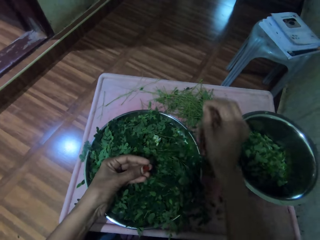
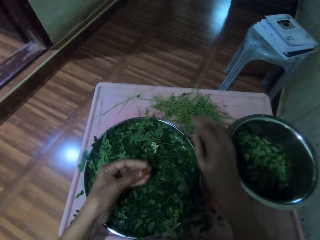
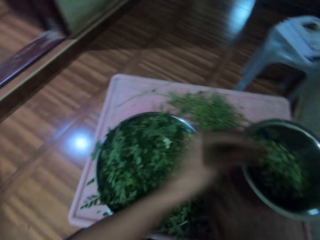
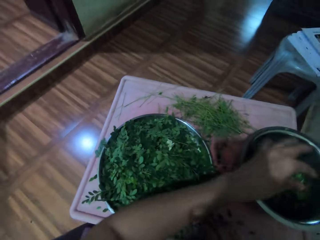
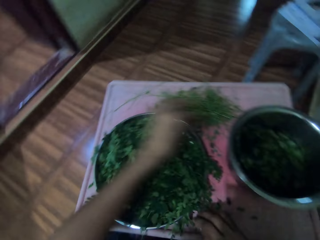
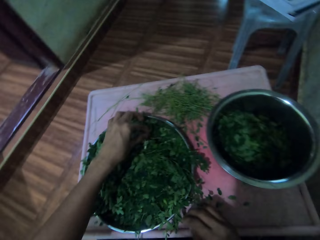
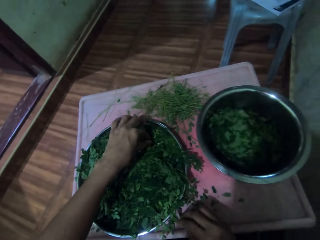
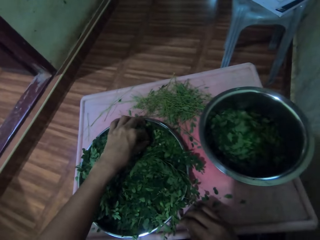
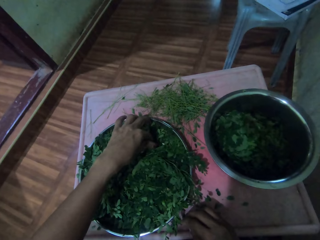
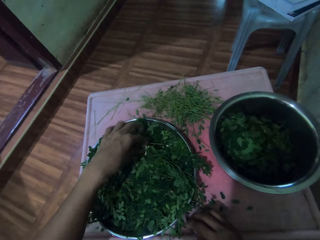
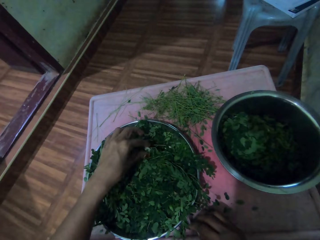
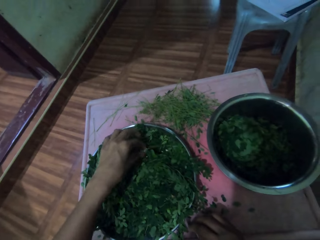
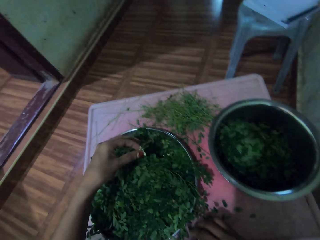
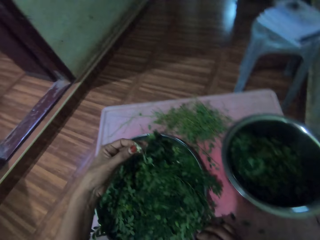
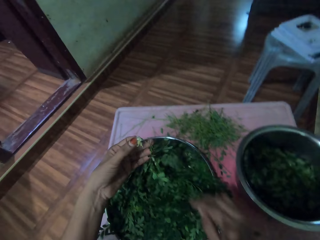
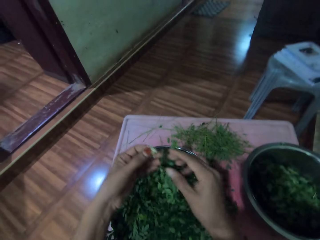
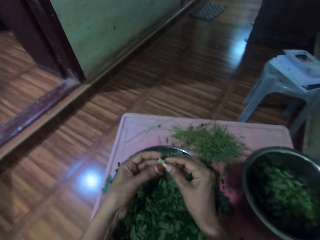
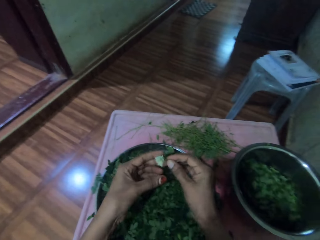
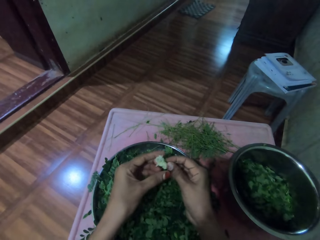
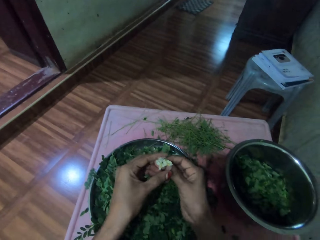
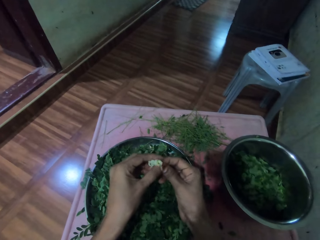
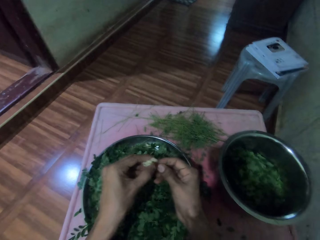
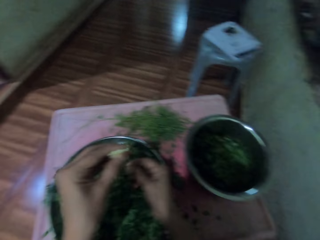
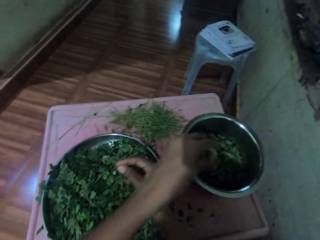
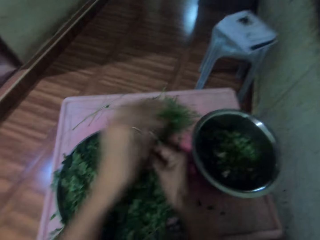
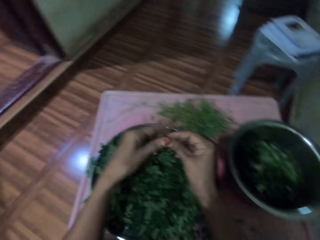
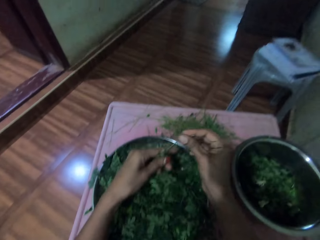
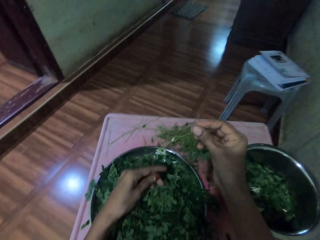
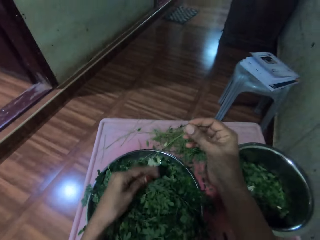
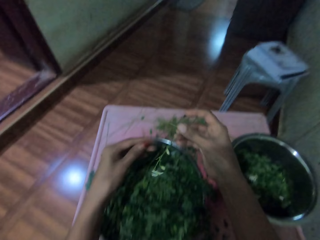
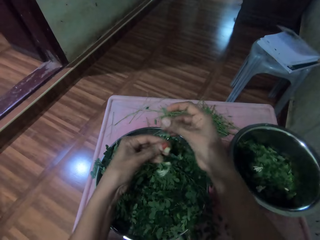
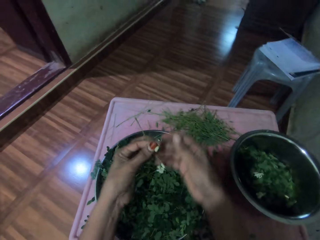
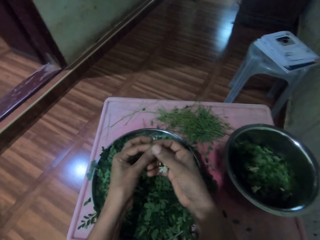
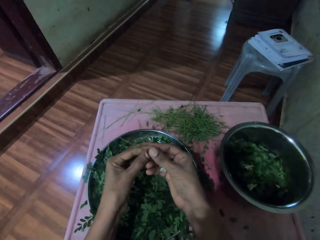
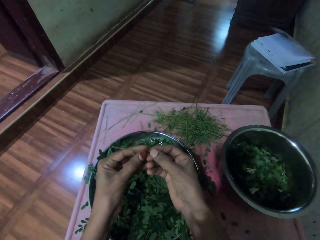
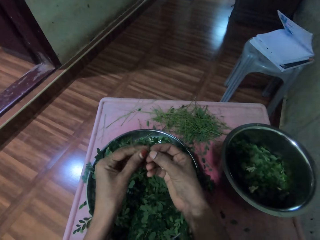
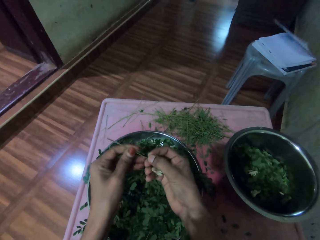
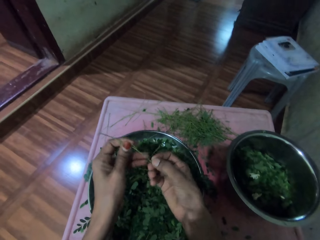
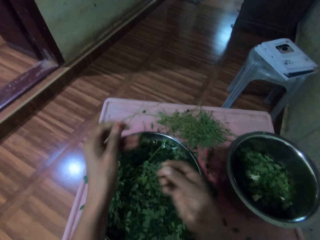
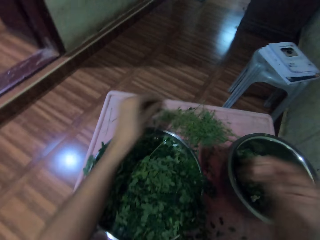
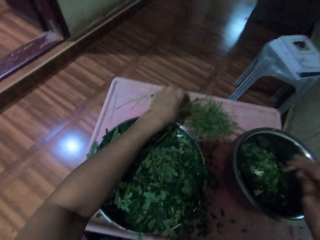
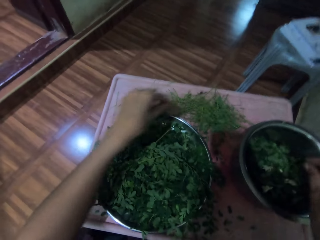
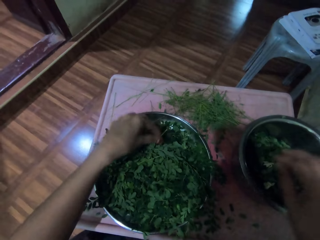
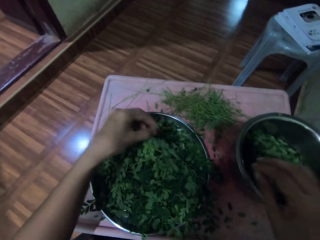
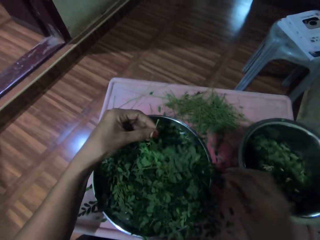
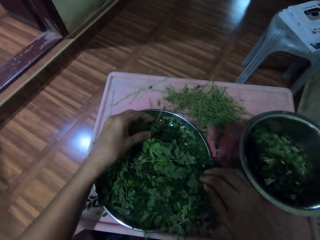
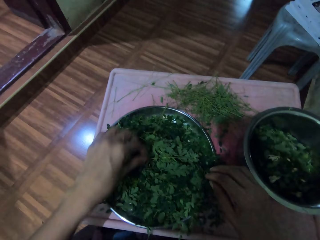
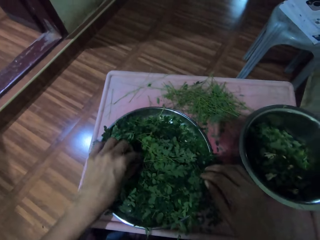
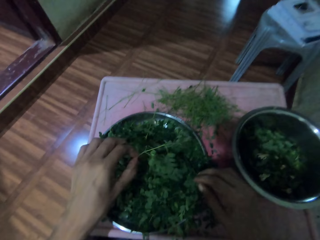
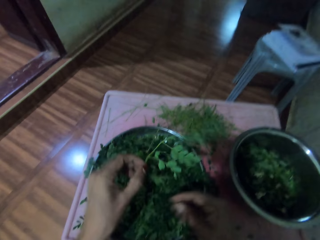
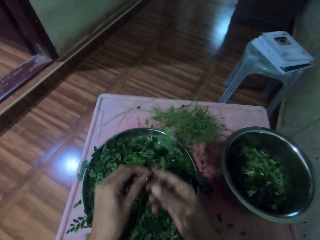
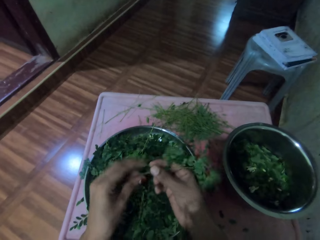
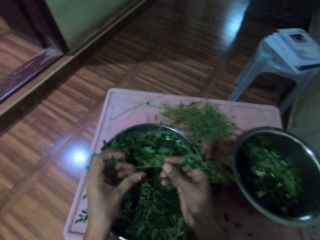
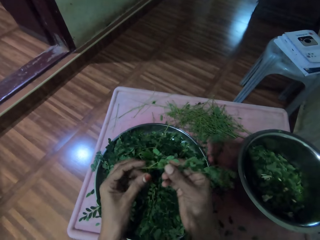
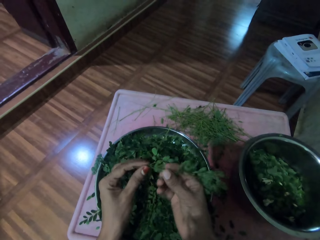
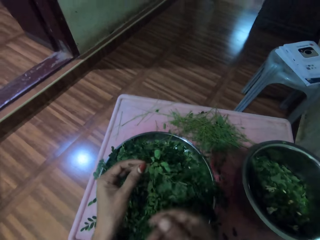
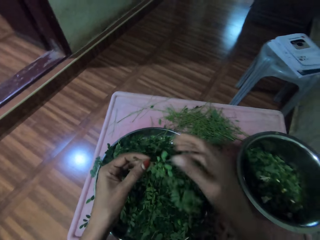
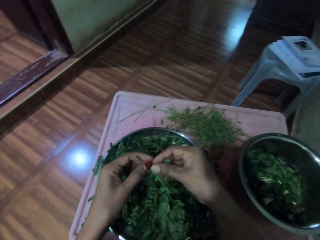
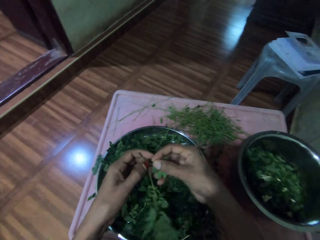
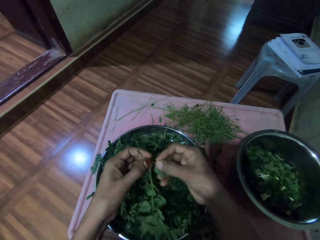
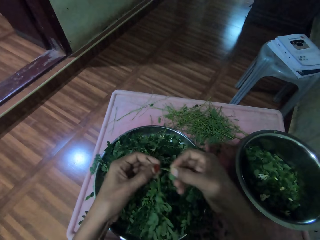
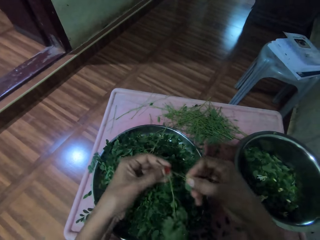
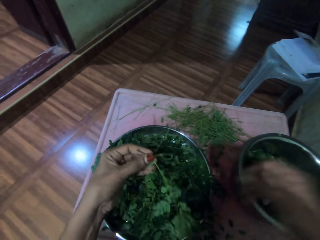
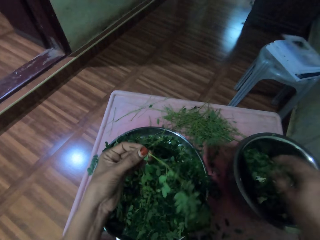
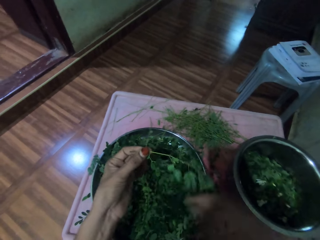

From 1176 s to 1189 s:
The camera wearer puts down the vegetable stem and puts the vegetables in a bowl. They pick up the vegetable. They destem the vegetable. They place the vegetable in the bowl. They pick up the vegetable. They prepare the vegetable and shift the vegetable to the left hand. They destem the vegetable. They place the stem on the table and place the vegetable in the bowl. They pick up the vegetable. They put down the vegetable and take the vegetable. They shift the vegetable to the right hand and shift the vegetable to the left hand. They destem the vegetable.

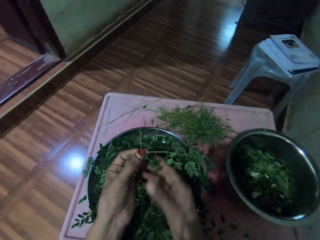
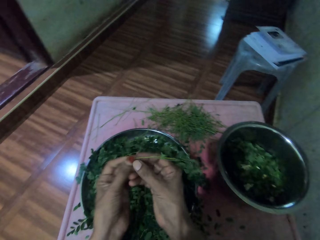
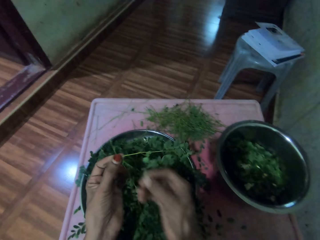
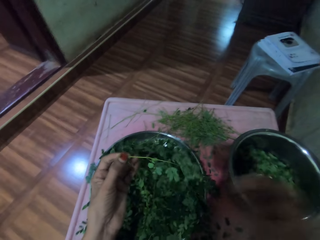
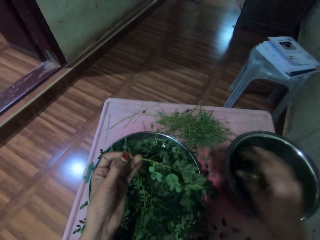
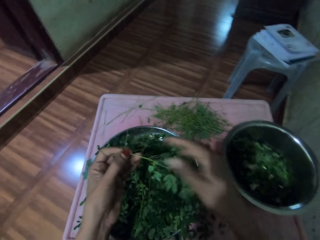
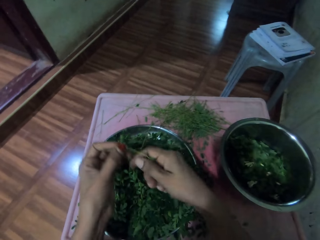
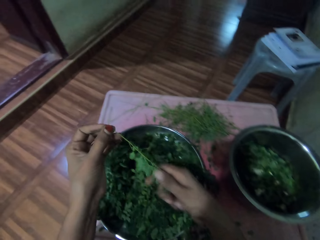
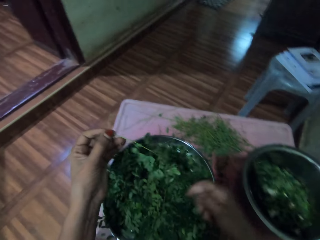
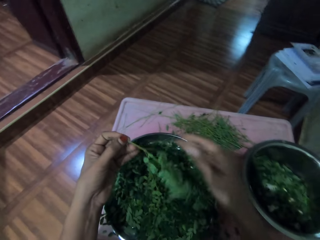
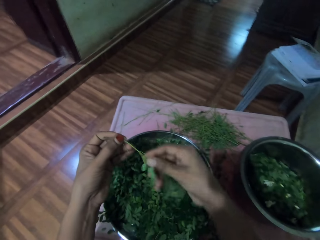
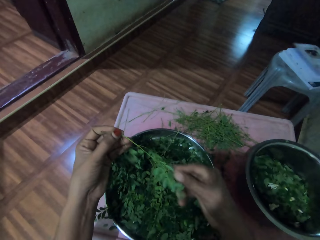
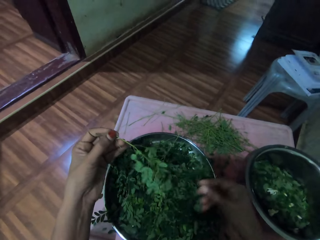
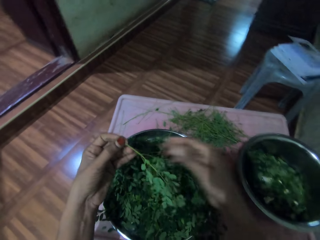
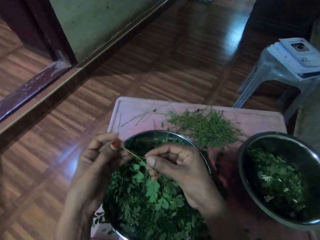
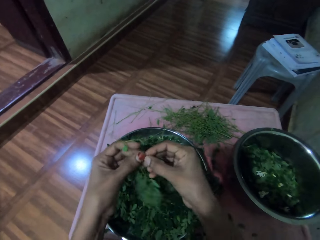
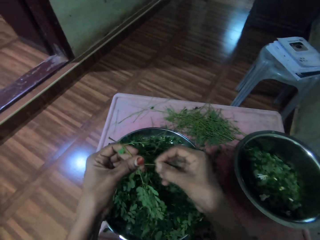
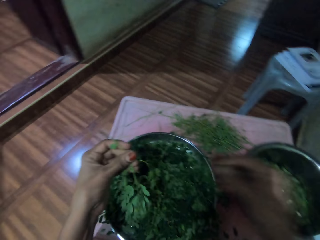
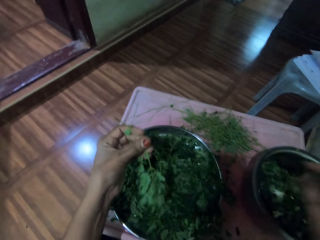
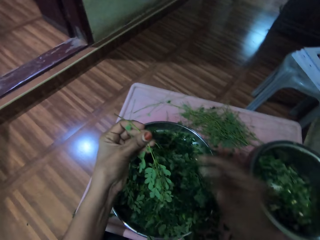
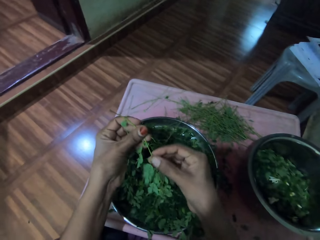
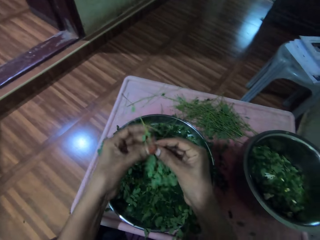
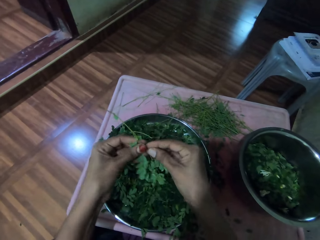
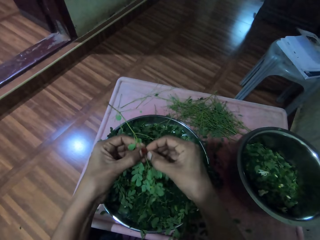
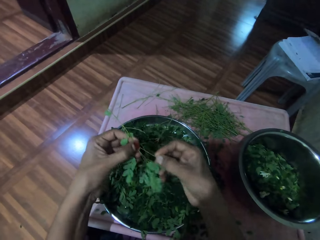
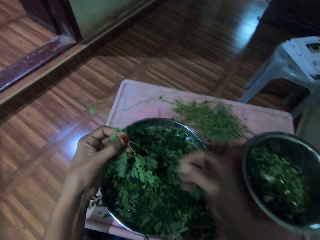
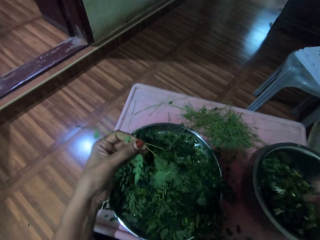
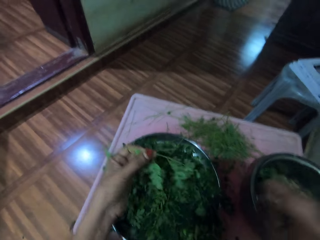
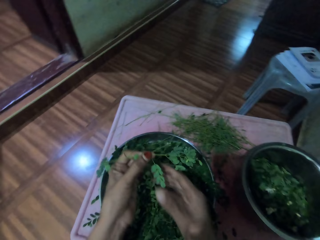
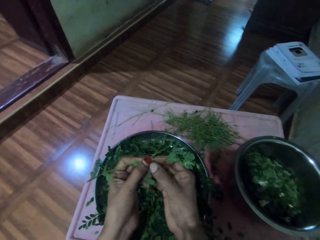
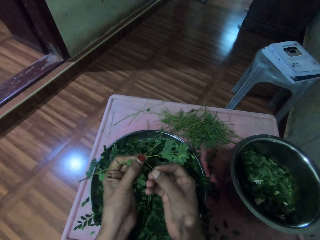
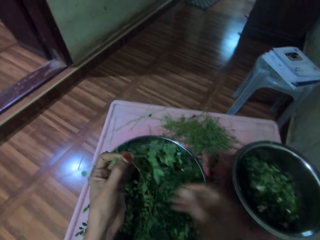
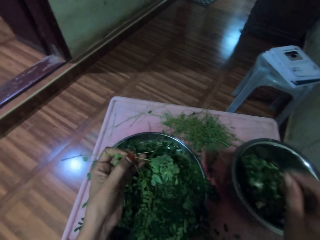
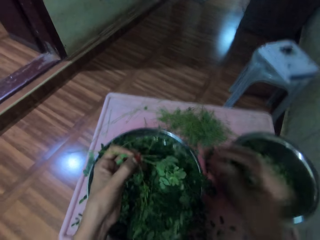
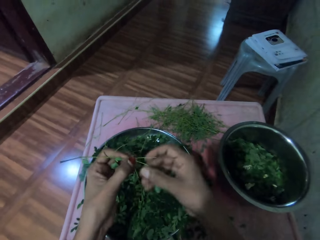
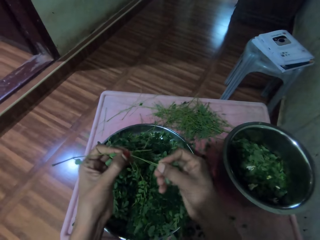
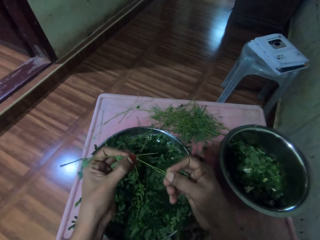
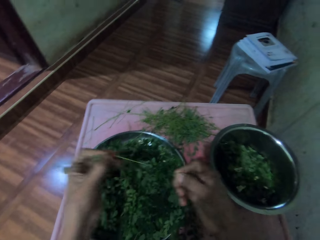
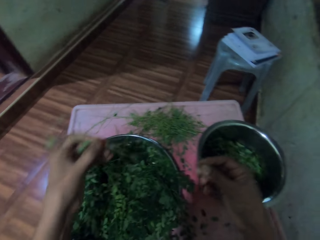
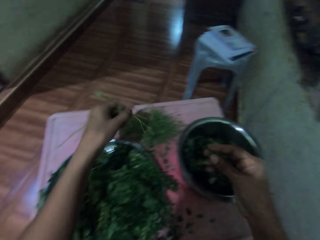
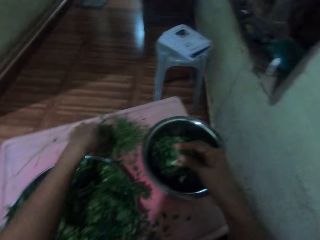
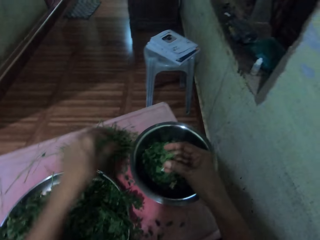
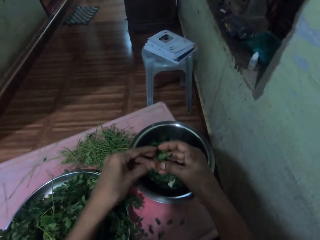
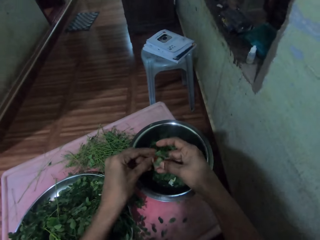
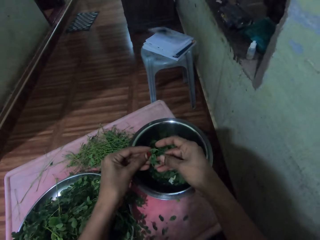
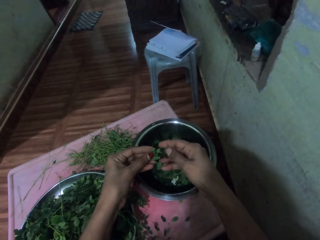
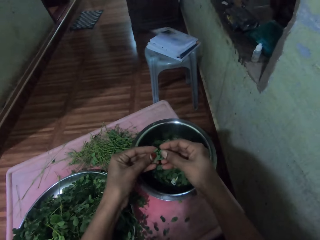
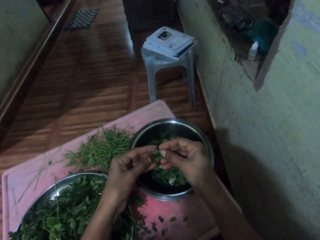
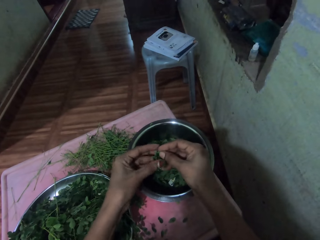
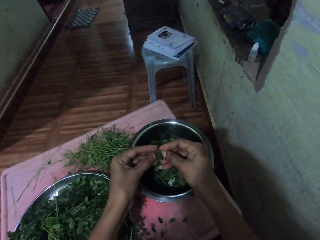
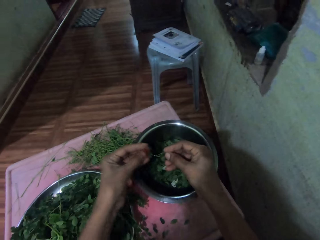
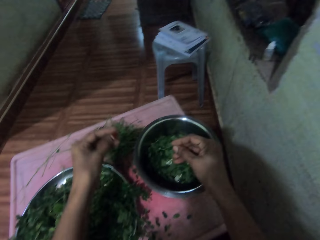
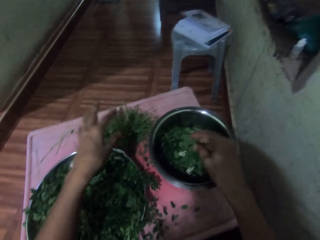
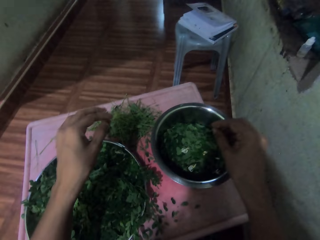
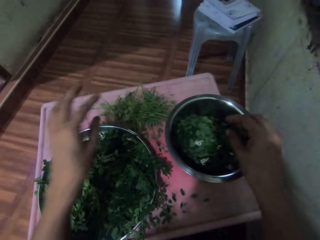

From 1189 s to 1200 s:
The camera wearer places the vegetable in a bowl. They destem the vegetable. They place the vegetable in the bowl. They wipe the vegetable. They destem the vegetable. They put the vegetables in the bowl. They destem the vegetable. They place the vegetable in the bowl. They destem the vegetable. They place the vegetable in the bowl. They destem the vegetable. They place the stem on the table. They place the vegetable in the bowl. They prepare the vegetable and put down the vegetable stem.
